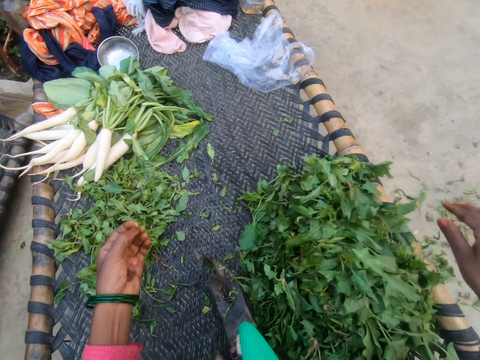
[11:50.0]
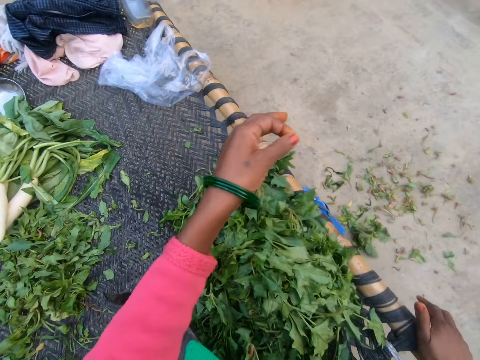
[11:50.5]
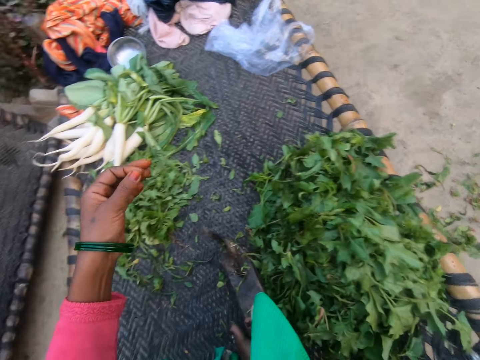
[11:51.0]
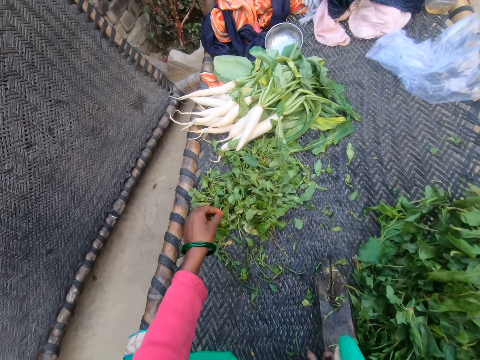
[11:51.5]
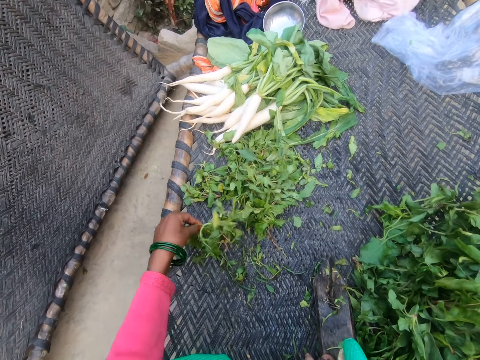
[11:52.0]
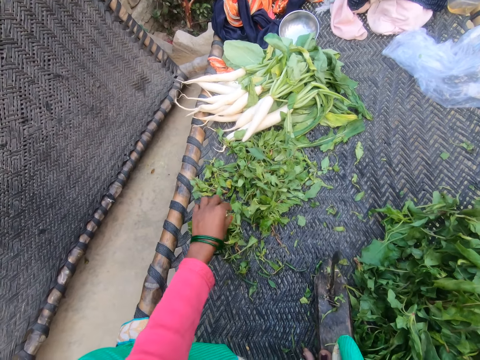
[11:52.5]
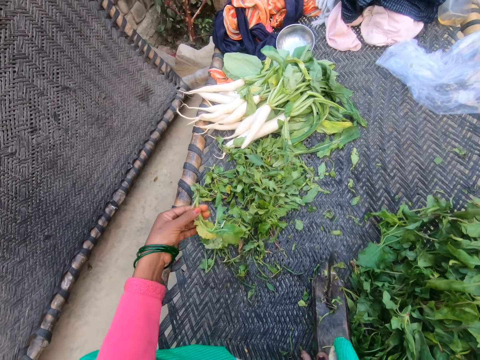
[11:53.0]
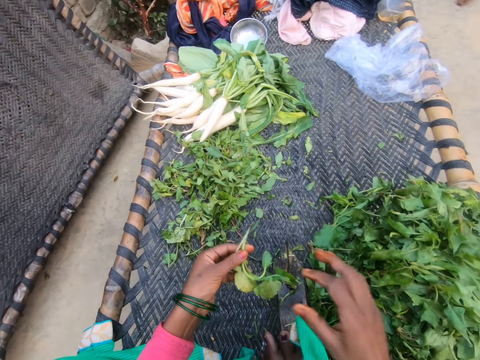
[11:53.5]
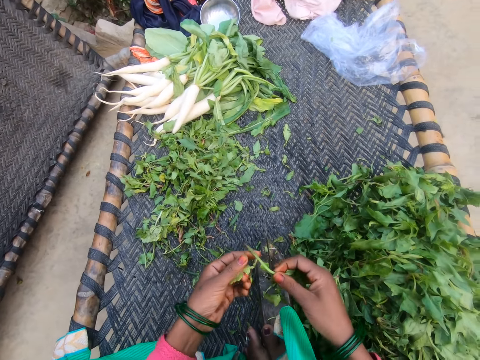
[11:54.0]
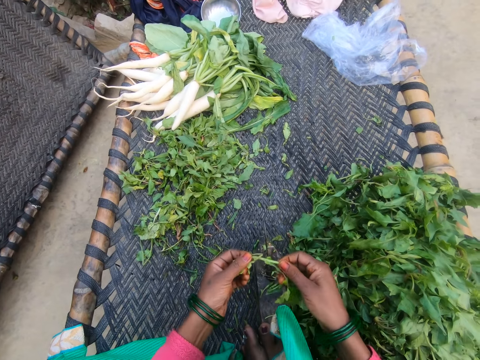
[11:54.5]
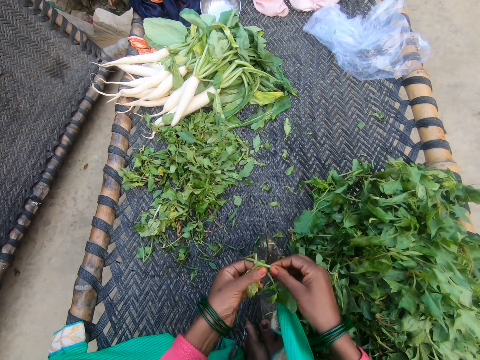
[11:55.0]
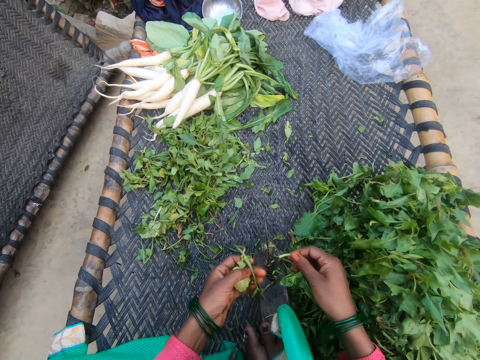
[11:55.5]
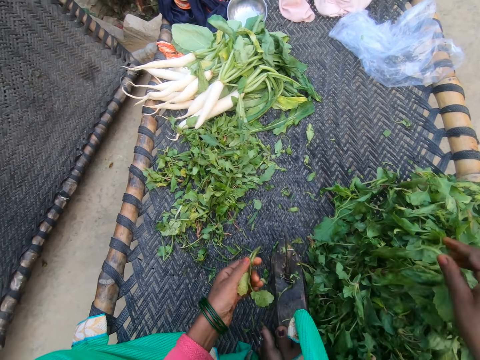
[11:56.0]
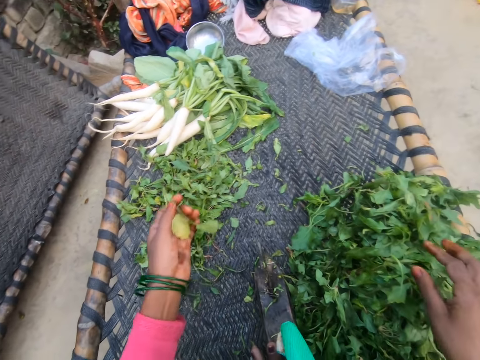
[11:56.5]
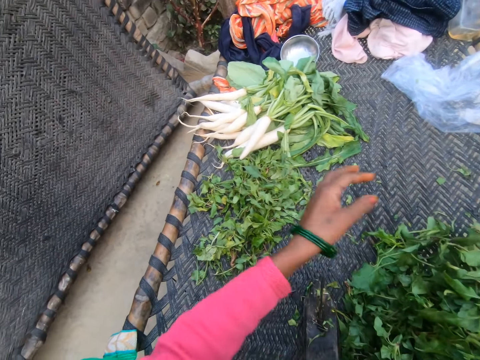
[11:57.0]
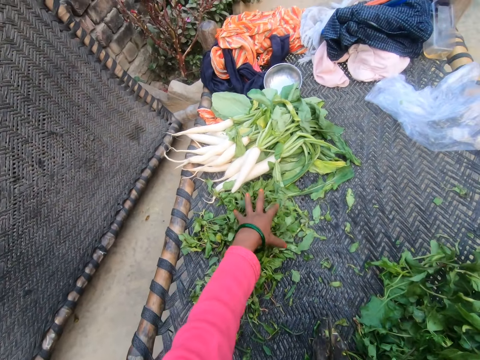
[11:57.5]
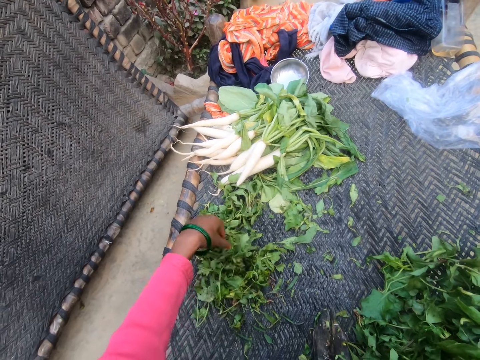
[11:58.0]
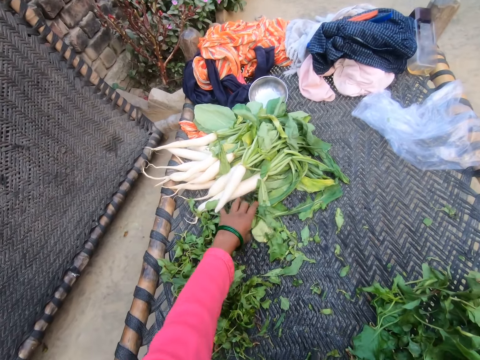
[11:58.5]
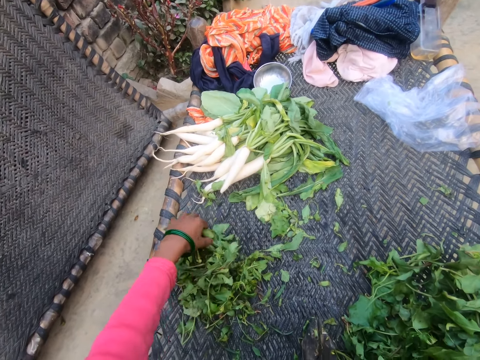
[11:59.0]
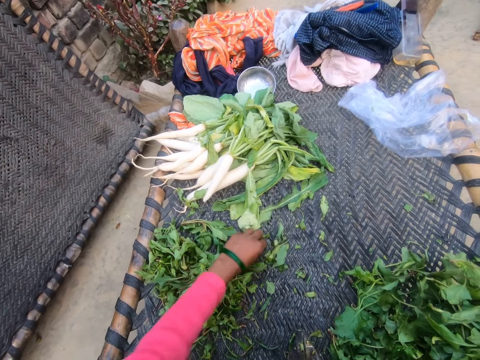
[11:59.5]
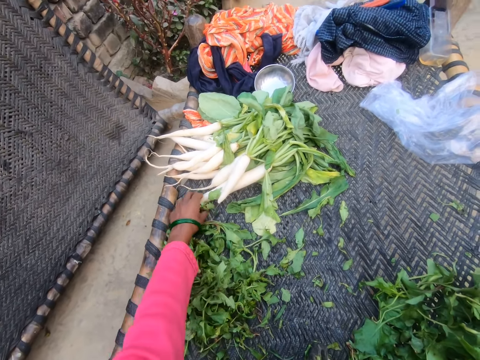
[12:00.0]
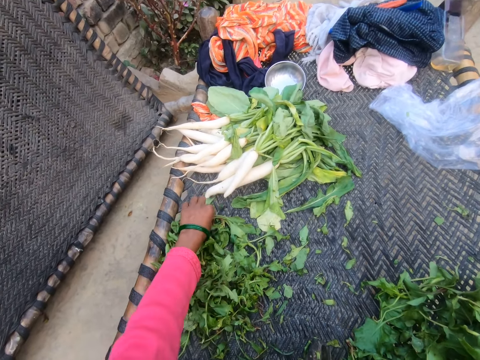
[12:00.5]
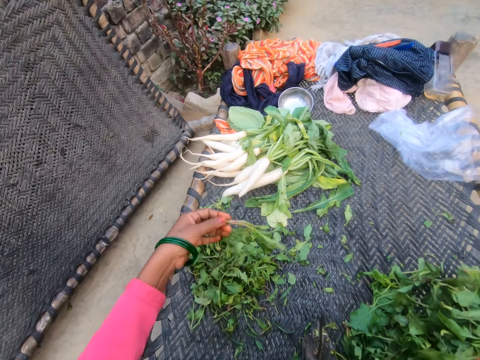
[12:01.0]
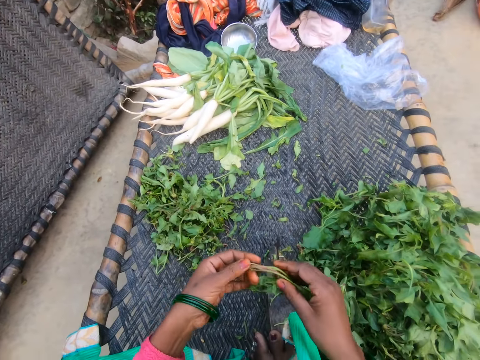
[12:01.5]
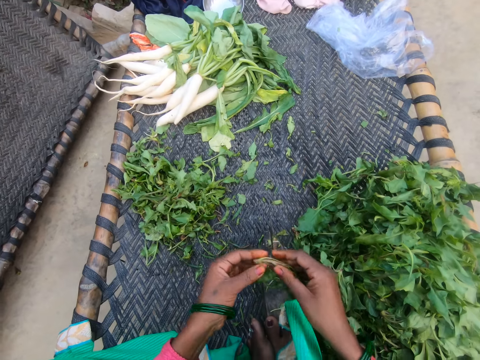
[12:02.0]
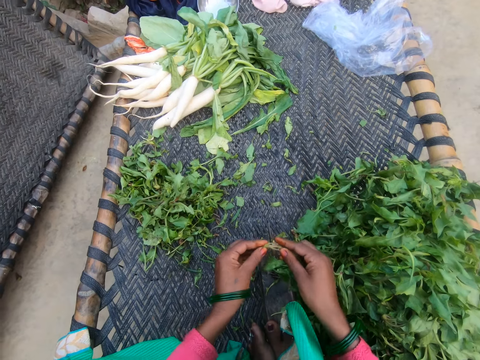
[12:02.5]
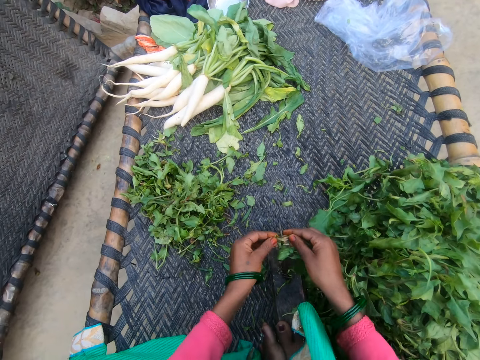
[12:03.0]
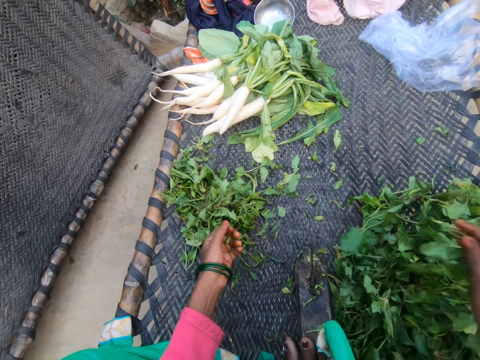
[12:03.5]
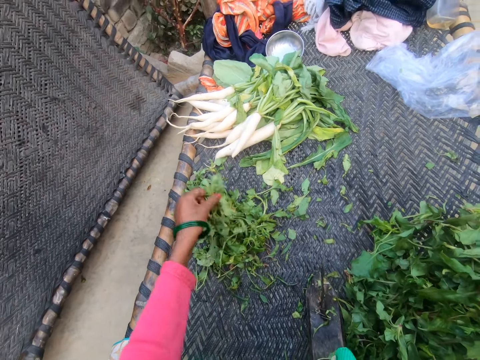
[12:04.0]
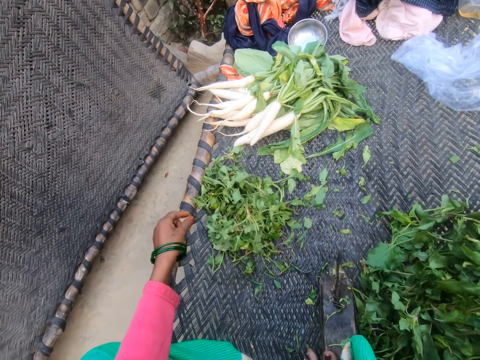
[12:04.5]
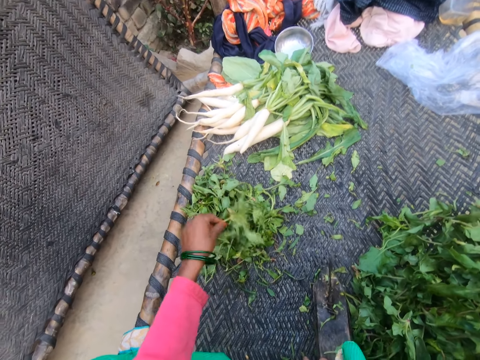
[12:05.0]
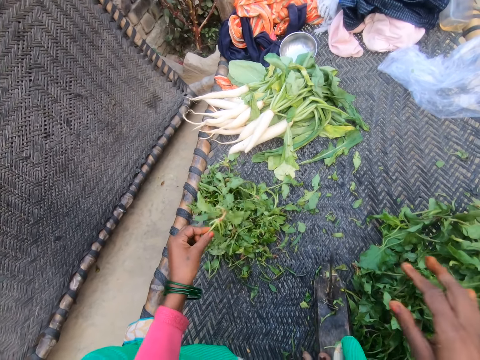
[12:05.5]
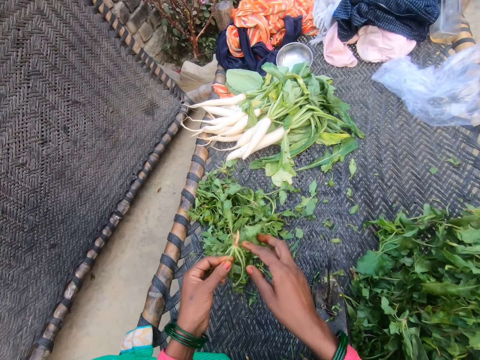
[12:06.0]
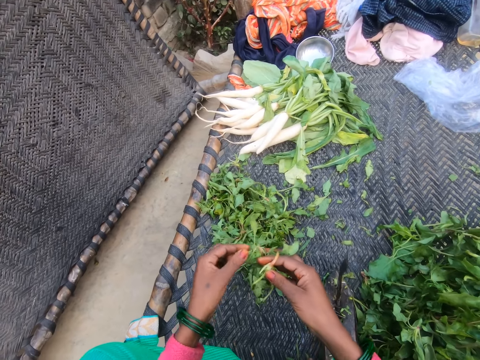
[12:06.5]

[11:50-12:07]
The camera wearer drops the vegetable on the chair with other vegetables. She throws the stem on the road. She pours dirt from her hand to the floor. She places something on the other something. She picks a vegetable from the bunch of vegetables. She cuts out a yellow leaf from the vegetable. She drops the vegetable on the chair with other vegetables. She throws dirt from her hand to the floor. She places something on the other something. She gathers the vegetables on the chair together. She picks a vegetable from the bunch of vegetables. She cuts the vegetable with the slicer. She drops the vegetable on the chair with other vegetables. She picks a vegetable from the bunch of vegetables.

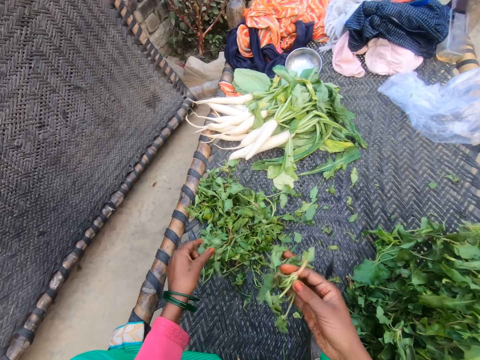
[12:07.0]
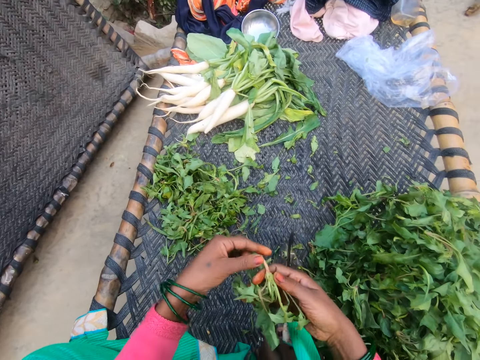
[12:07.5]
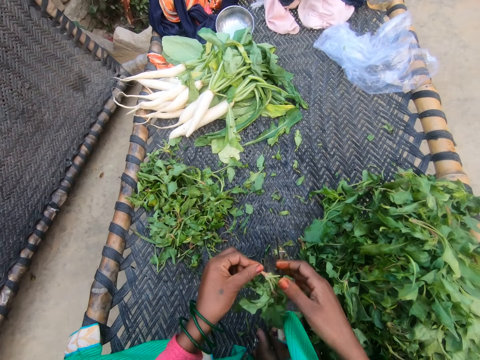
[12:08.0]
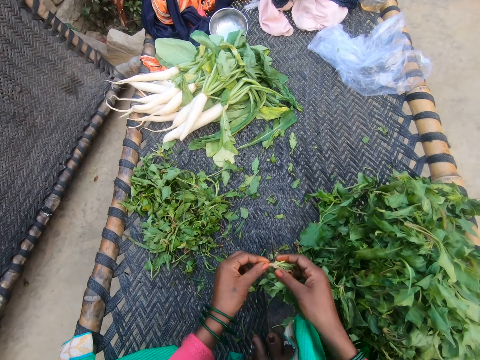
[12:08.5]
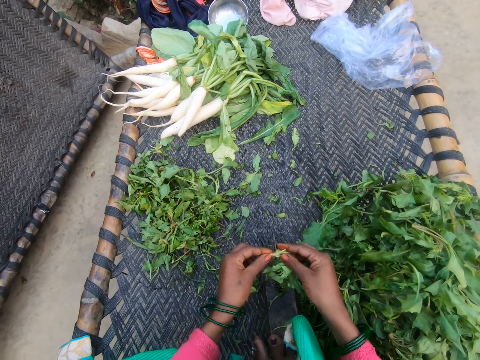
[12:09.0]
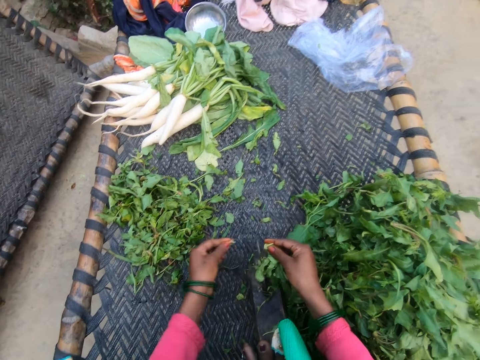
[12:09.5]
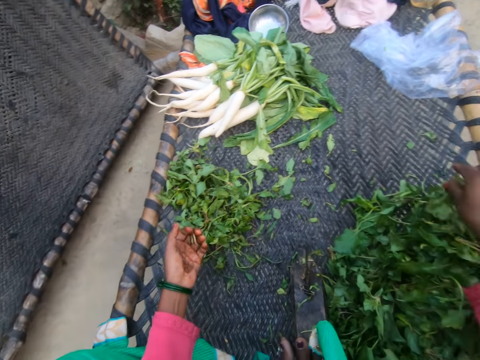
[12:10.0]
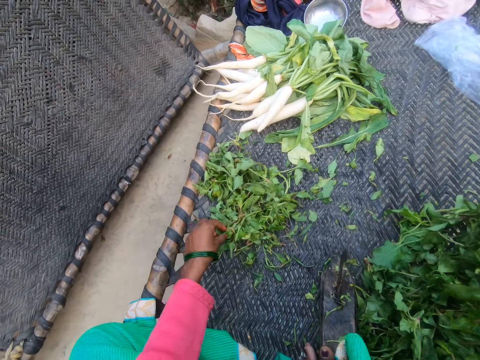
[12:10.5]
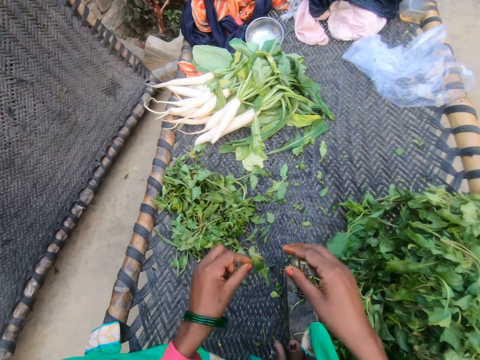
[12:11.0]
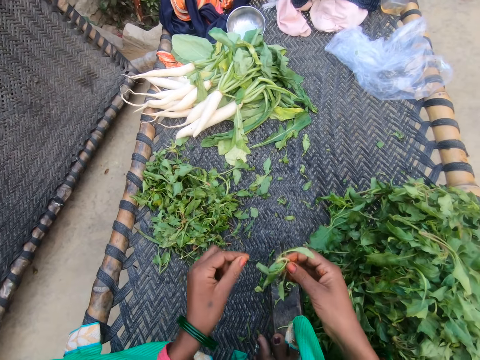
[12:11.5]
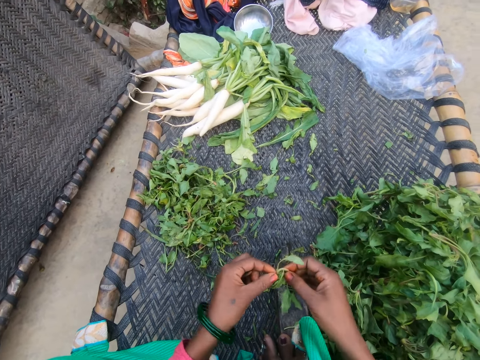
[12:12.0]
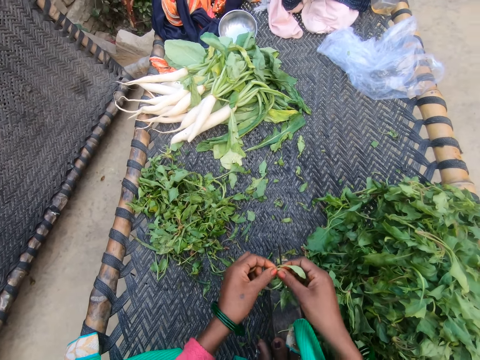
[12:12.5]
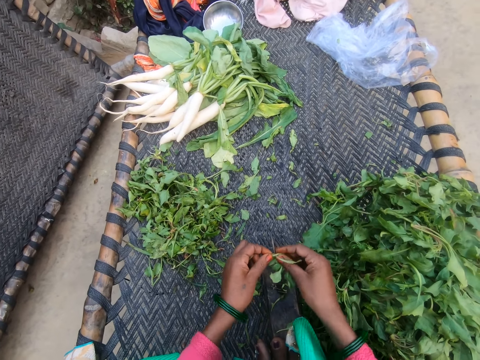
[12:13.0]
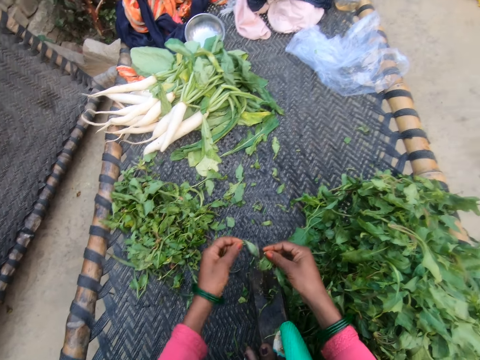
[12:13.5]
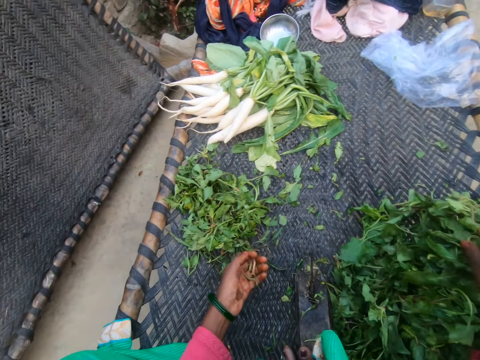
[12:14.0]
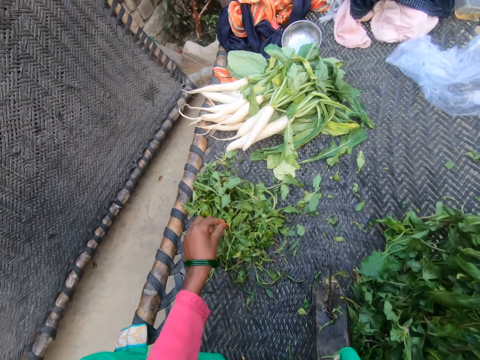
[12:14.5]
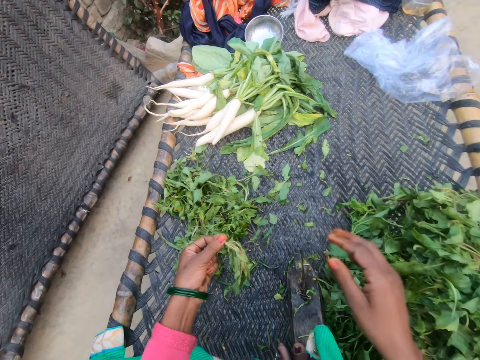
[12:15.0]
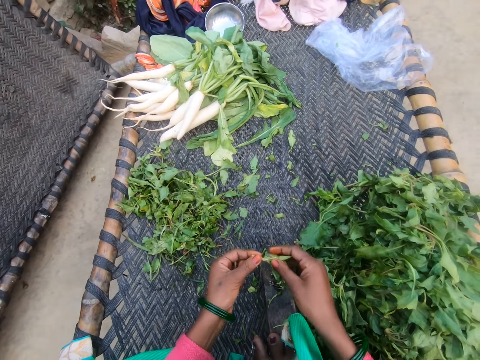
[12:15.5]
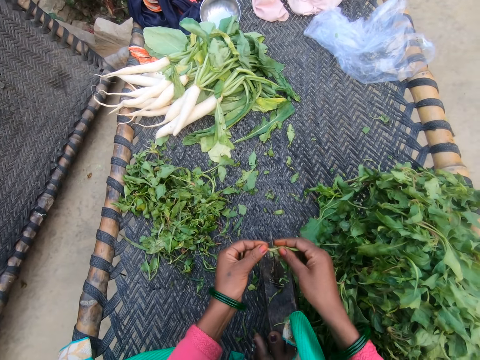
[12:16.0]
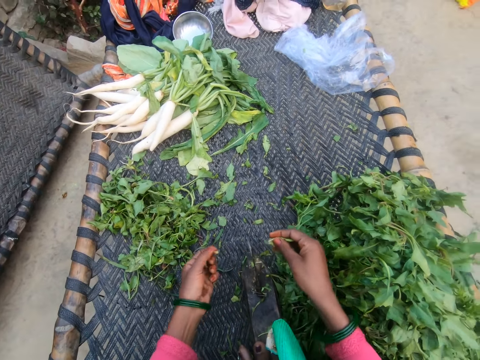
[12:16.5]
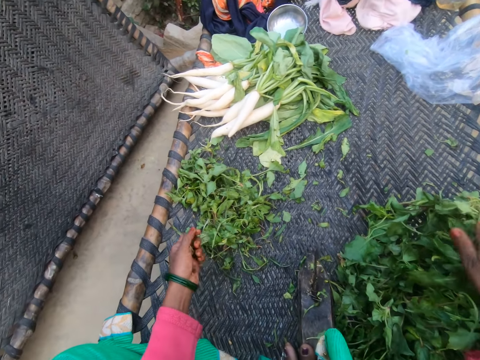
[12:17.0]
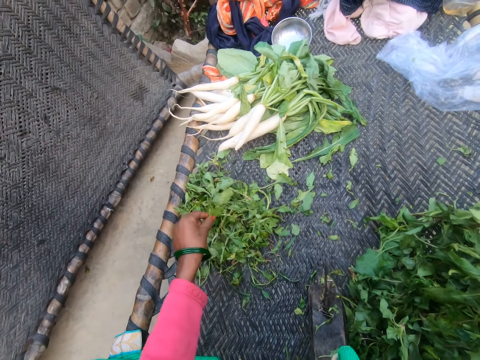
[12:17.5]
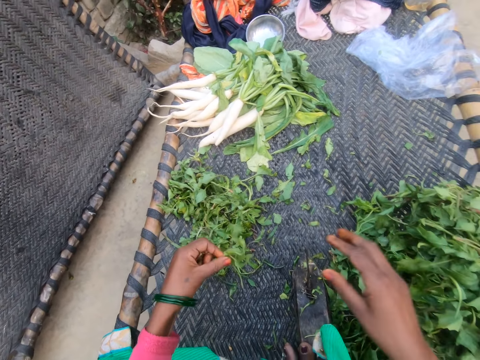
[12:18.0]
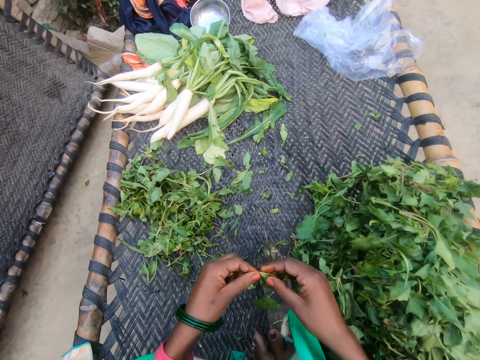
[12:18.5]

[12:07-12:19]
The camera wearer cuts the vegetable with the slicer. They drop the vegetable on the chair with other vegetables. They pick a vegetable from the bunch of vegetables. They cut the vegetable with the slicer. They drop the vegetable on the chair with other vegetables. They pick a vegetable from the bunch of vegetables. They cut the vegetable with the slicer. They drop the vegetable on the chair with other vegetables. They pick a vegetable from the bunch of vegetables.
